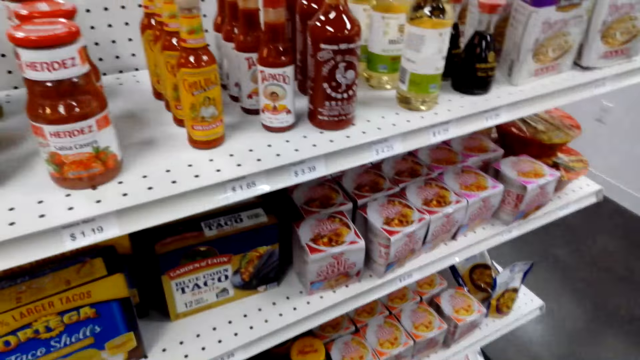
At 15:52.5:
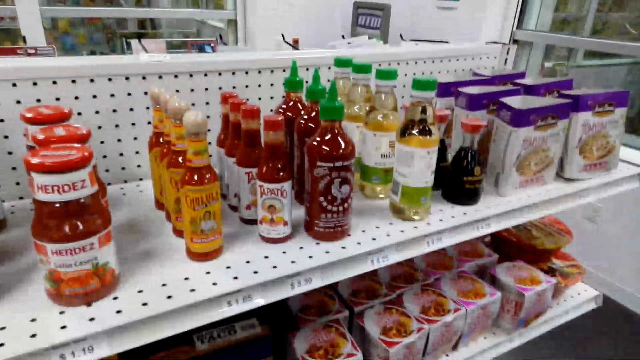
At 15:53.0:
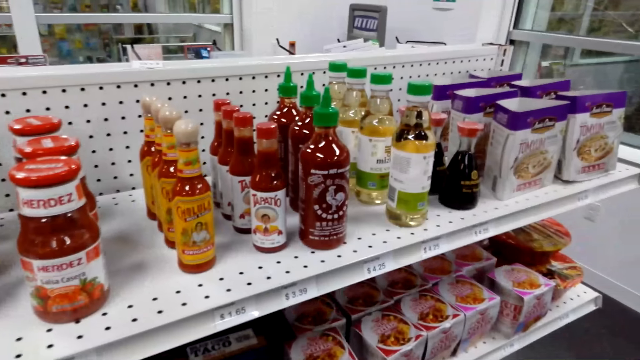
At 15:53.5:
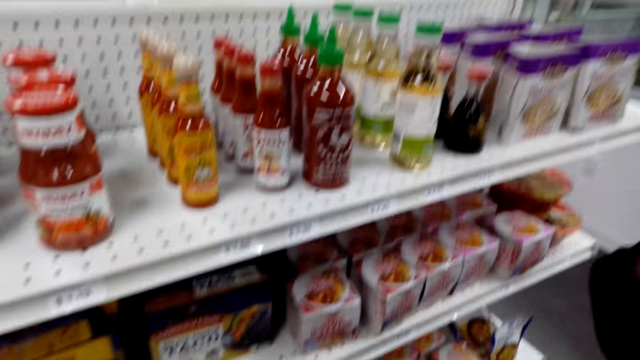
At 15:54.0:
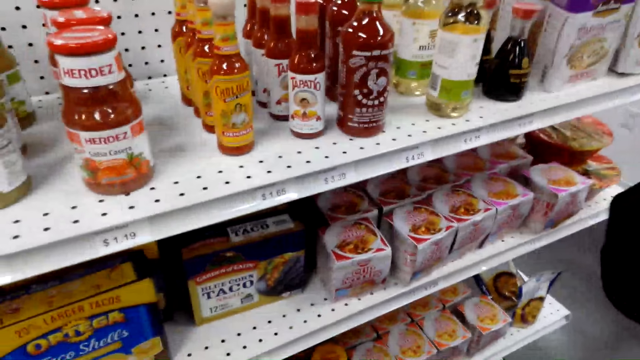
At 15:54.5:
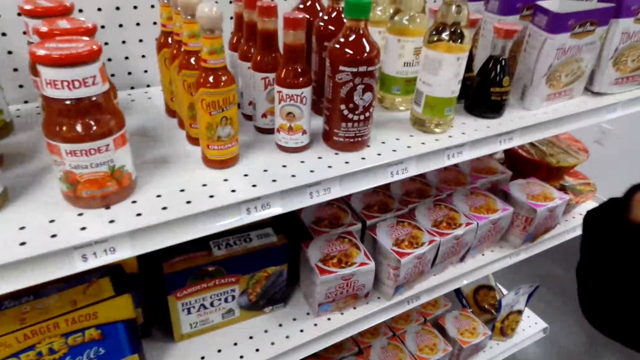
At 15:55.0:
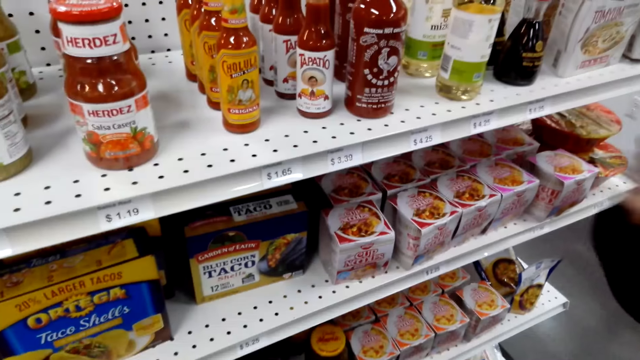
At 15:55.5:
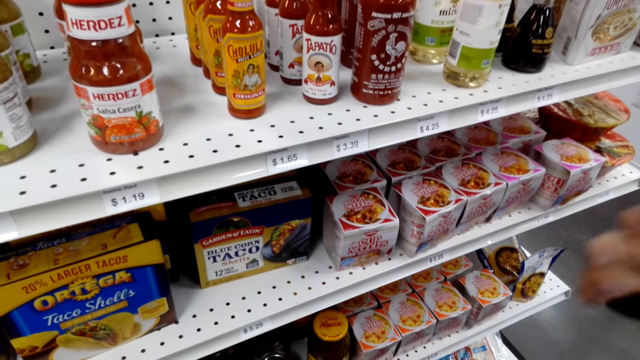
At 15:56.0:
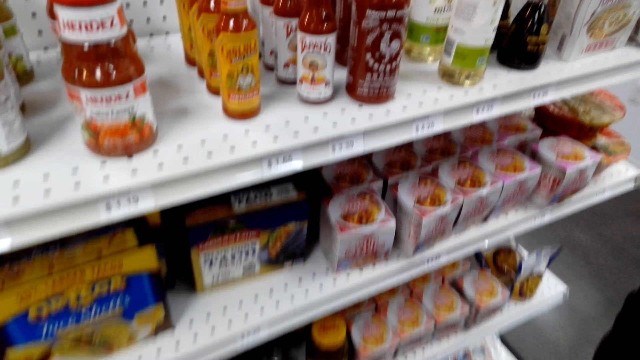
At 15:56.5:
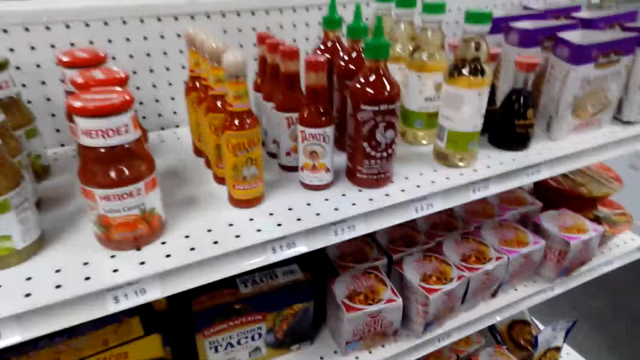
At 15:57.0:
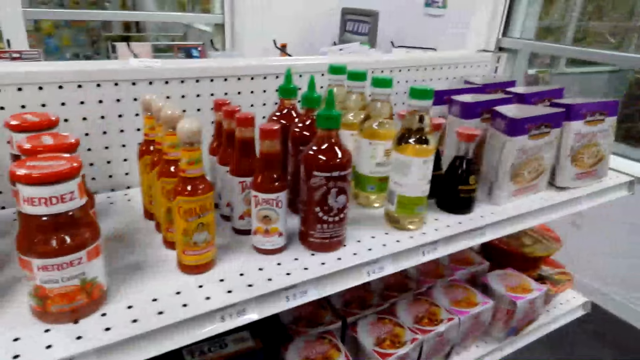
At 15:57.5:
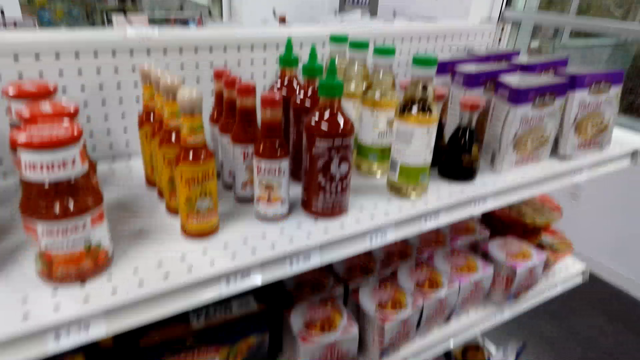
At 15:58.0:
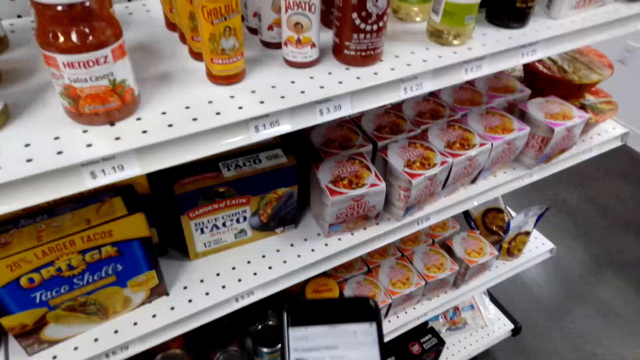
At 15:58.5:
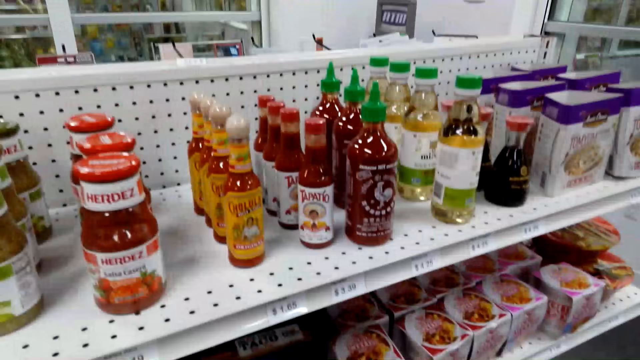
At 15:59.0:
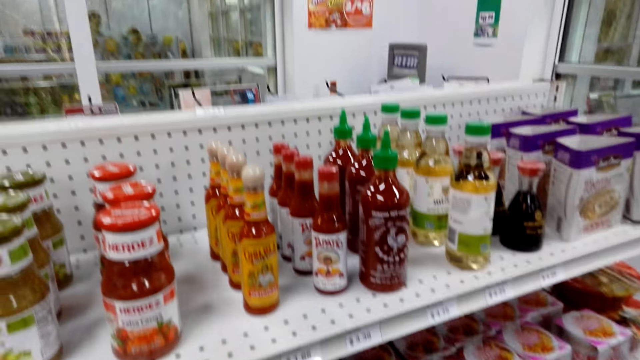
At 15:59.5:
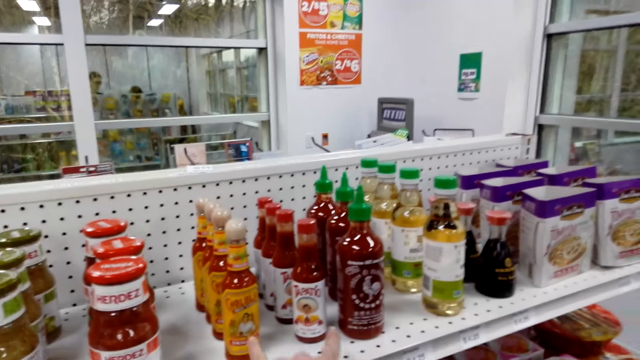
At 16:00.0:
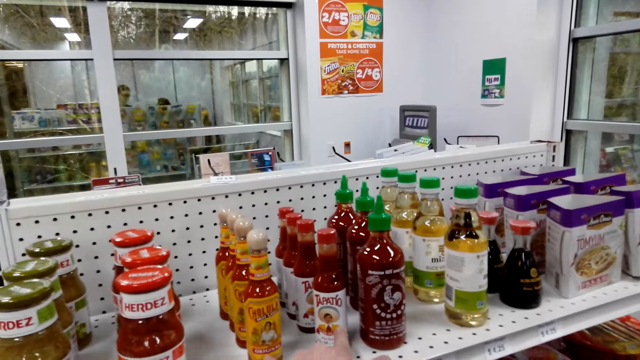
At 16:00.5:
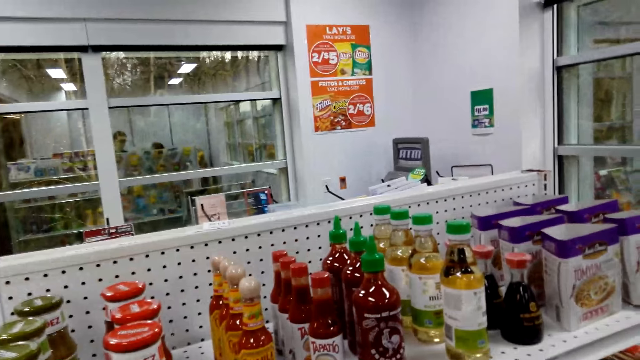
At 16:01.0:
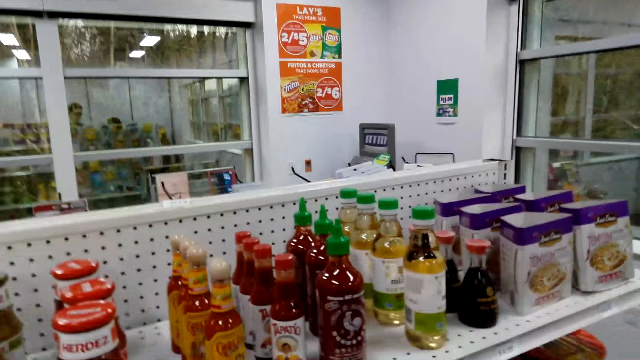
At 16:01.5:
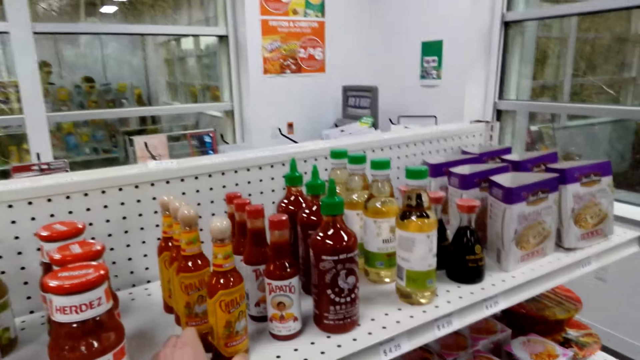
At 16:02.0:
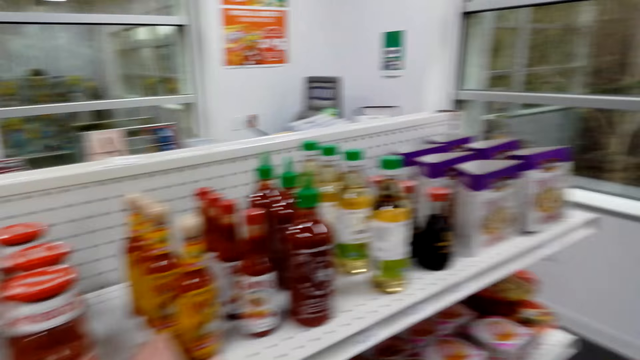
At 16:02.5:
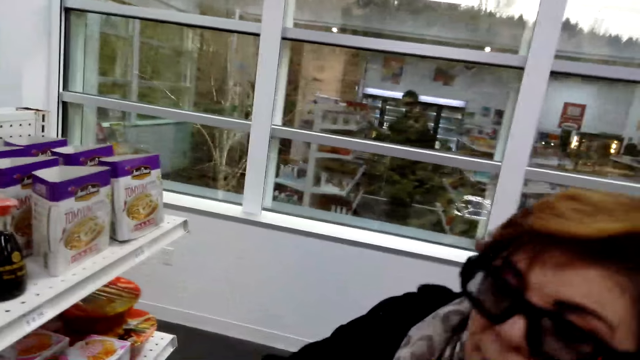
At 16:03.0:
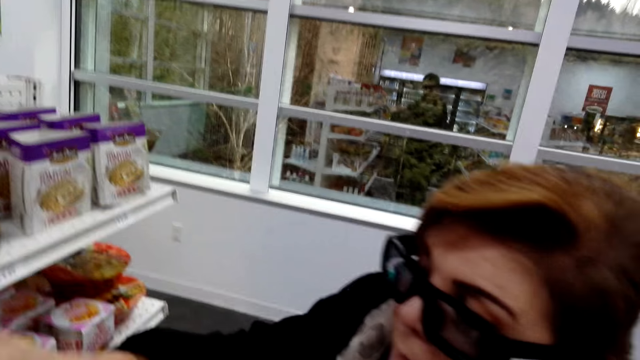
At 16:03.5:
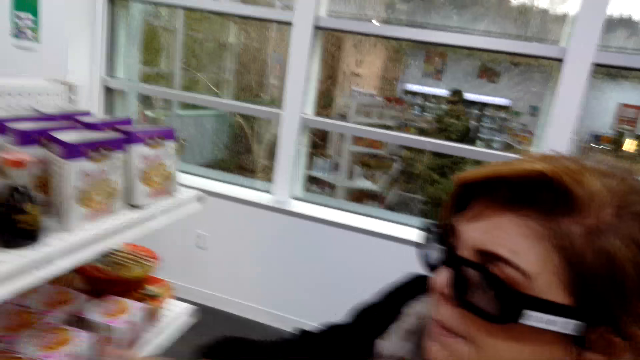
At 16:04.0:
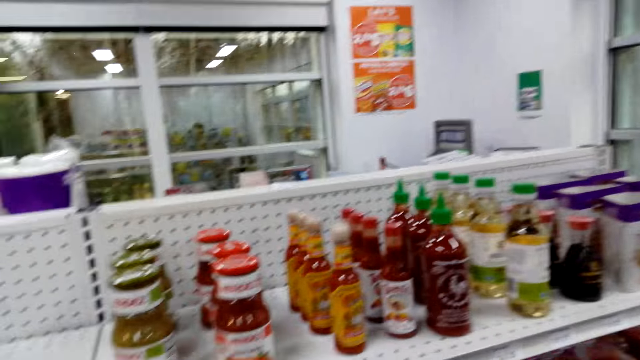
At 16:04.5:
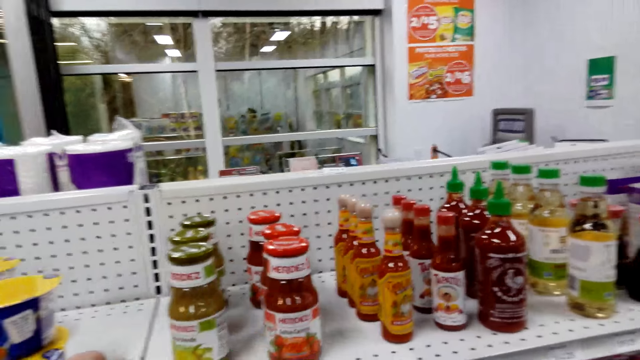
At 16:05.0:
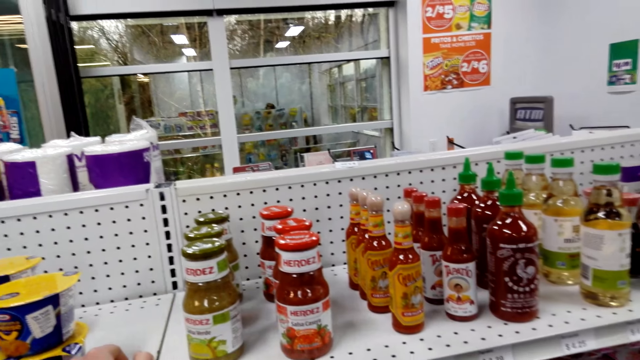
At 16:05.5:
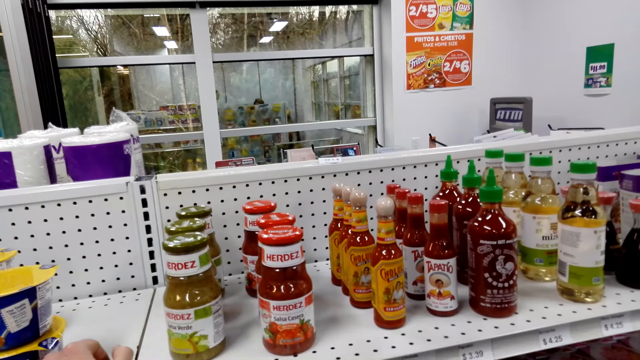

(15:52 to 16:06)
A woman shakes a hand. The camera wearer looks at products in the shelf. The woman looks around. The camera wearer dials the phone. They look around and look at the woman.

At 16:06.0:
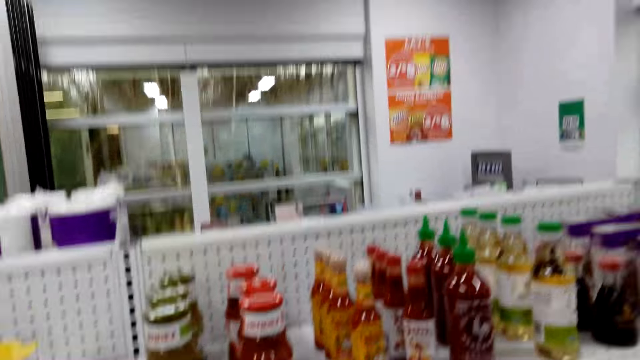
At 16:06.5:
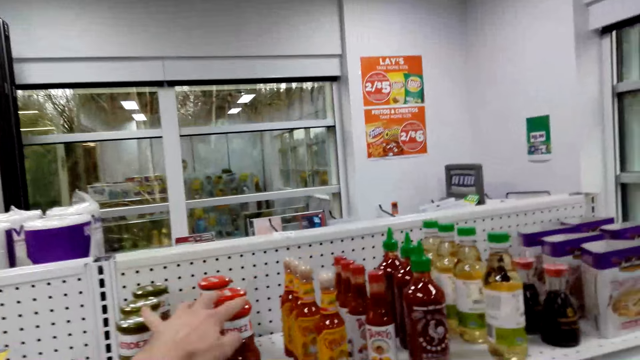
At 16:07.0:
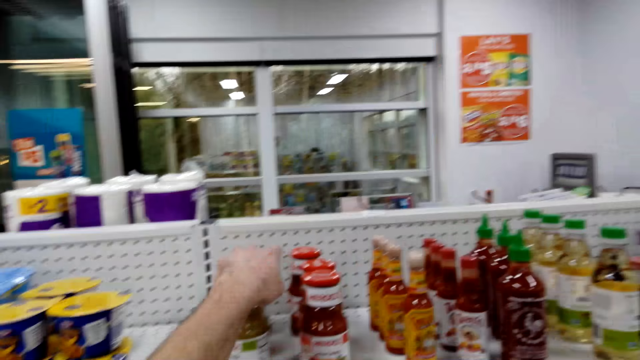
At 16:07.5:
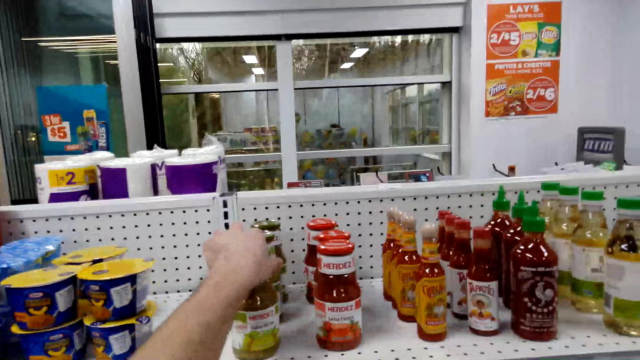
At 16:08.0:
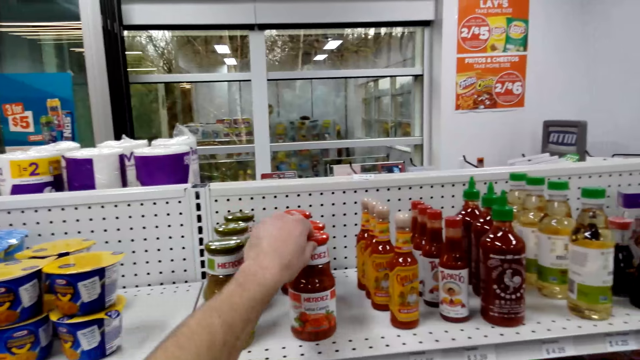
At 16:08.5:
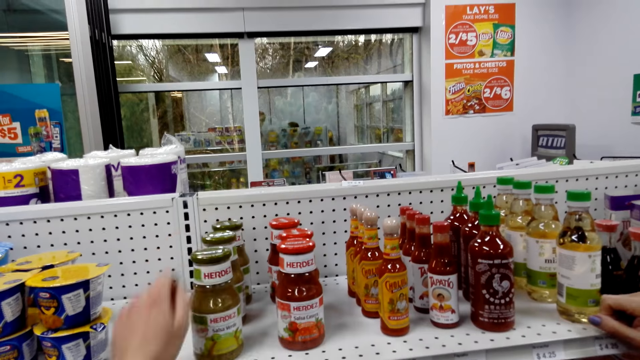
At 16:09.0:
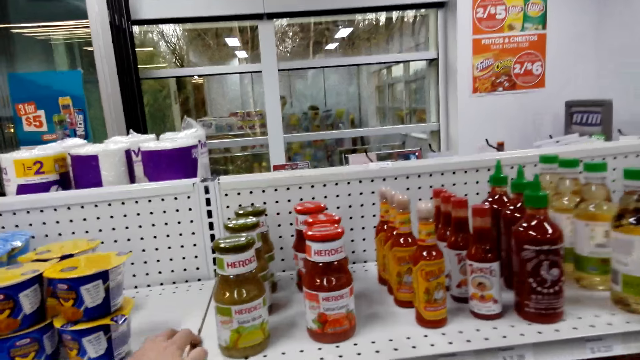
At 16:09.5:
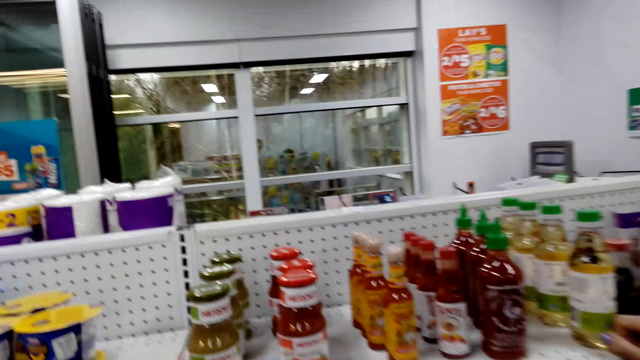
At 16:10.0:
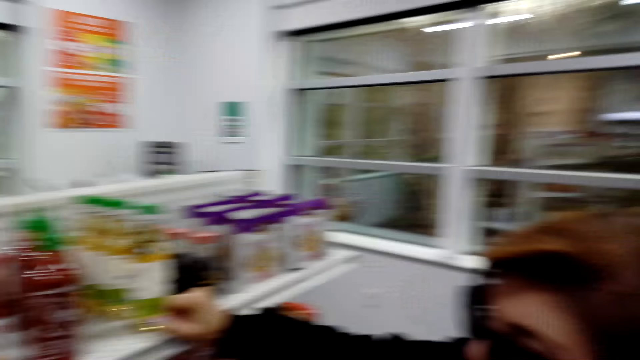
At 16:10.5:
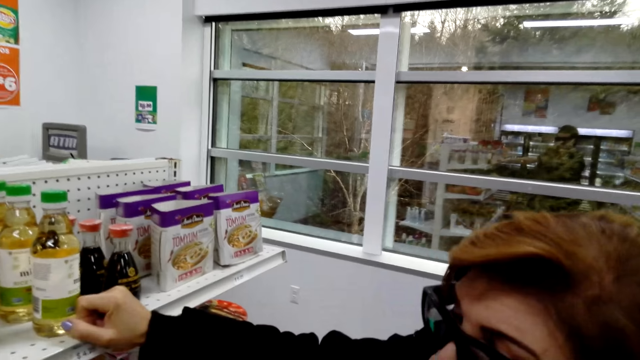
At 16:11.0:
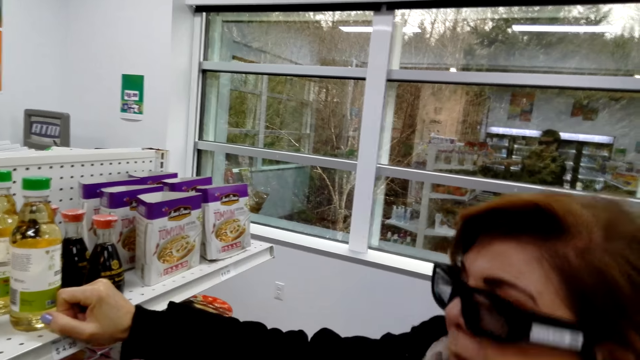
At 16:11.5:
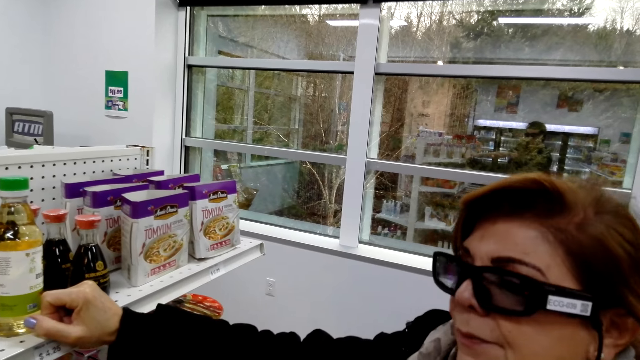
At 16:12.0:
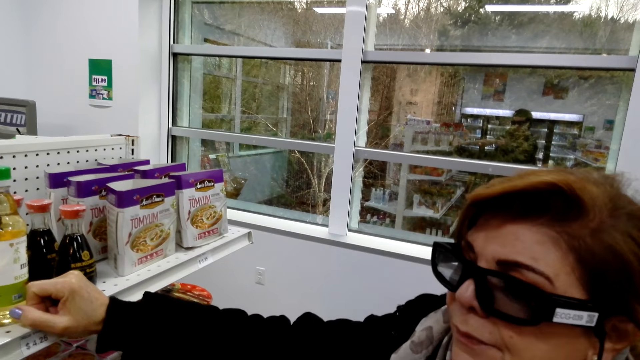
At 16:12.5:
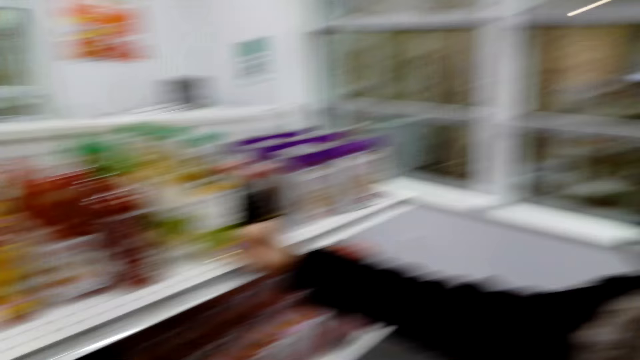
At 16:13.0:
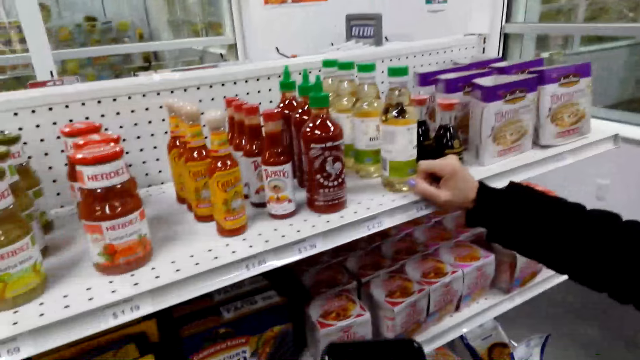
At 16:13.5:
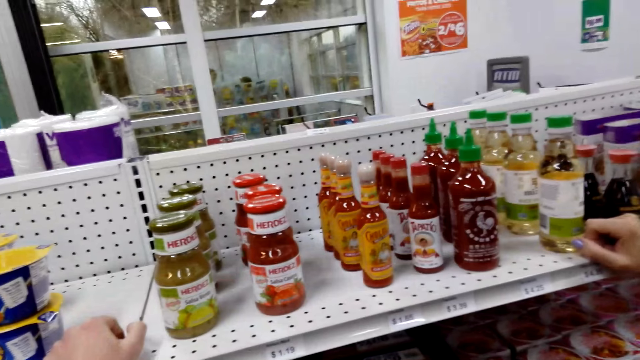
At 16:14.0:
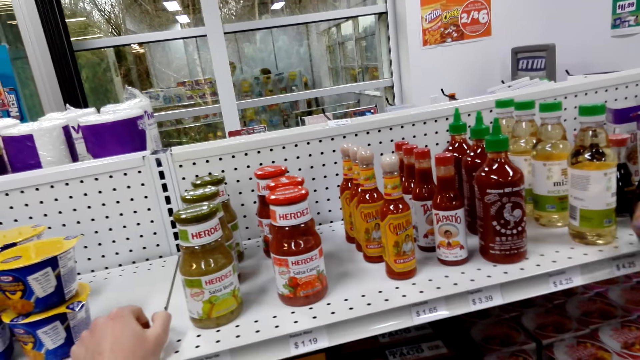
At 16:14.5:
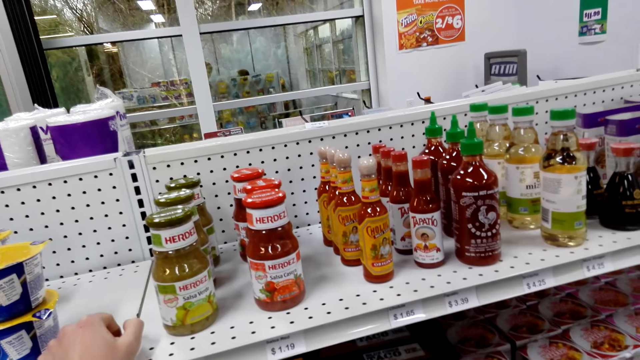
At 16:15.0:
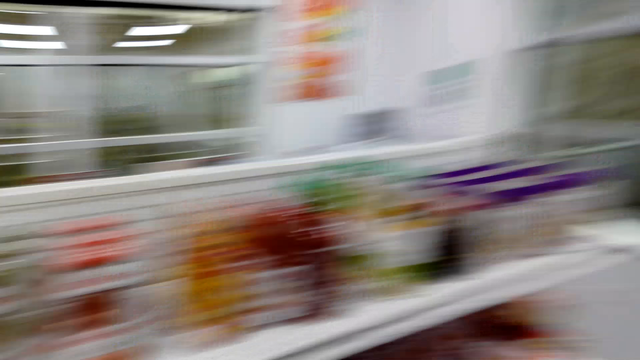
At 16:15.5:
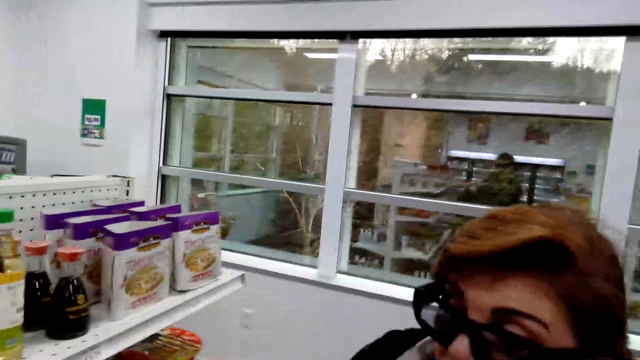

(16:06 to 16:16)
The camera wearer holds a saucer. They move a bottle. They look at a woman. The woman holds the shelf. The camera wearer looks around. They walk around.
